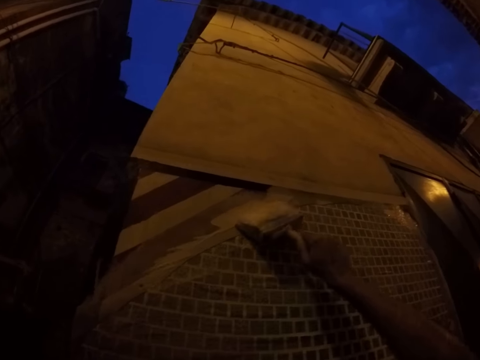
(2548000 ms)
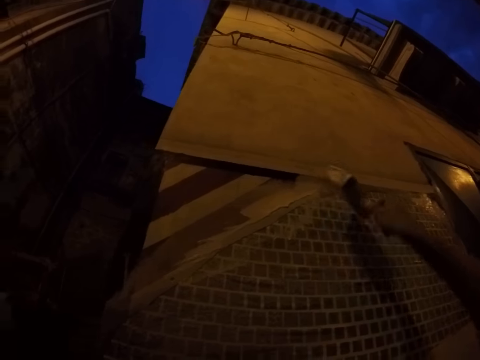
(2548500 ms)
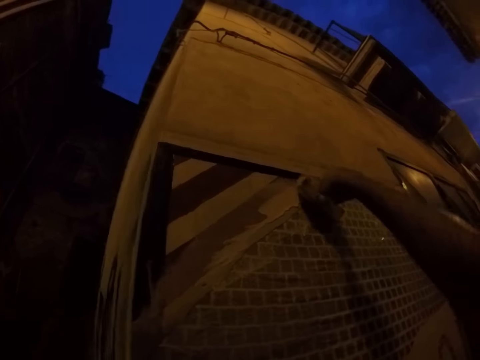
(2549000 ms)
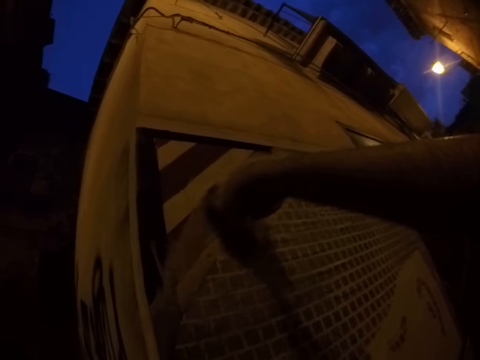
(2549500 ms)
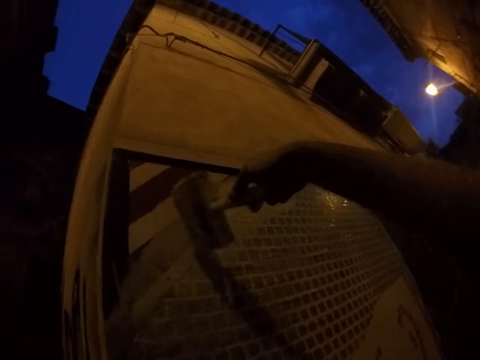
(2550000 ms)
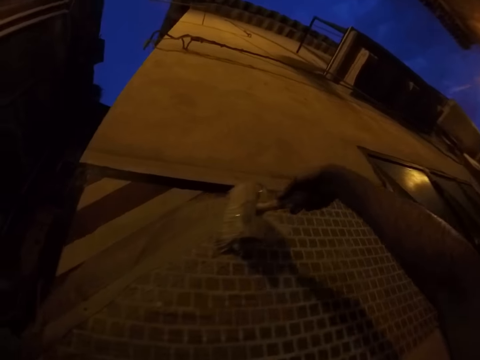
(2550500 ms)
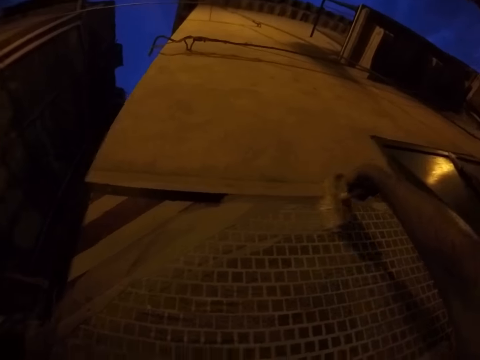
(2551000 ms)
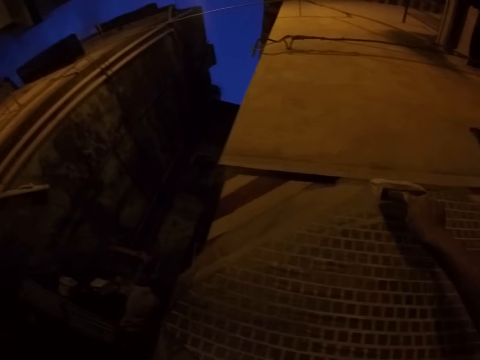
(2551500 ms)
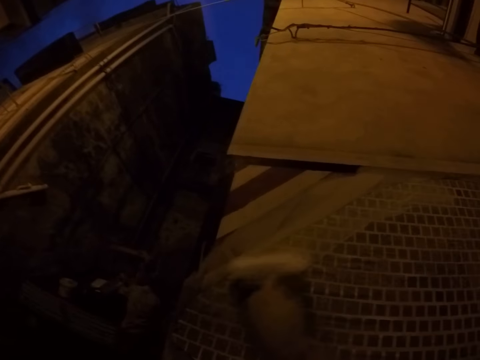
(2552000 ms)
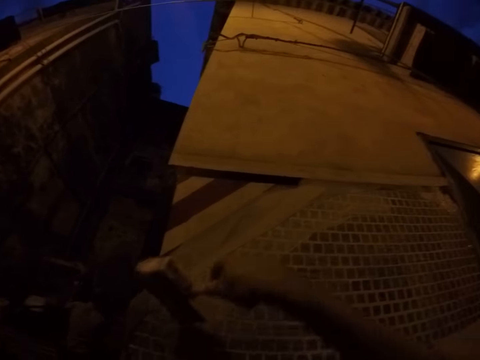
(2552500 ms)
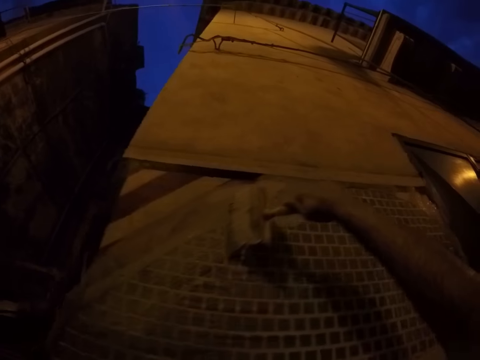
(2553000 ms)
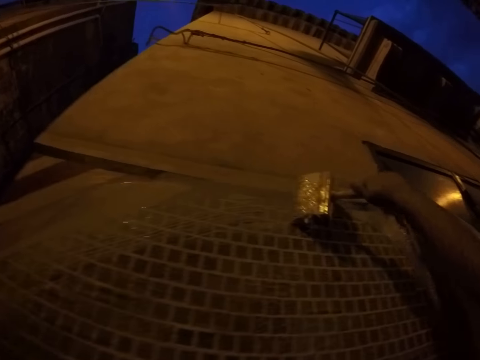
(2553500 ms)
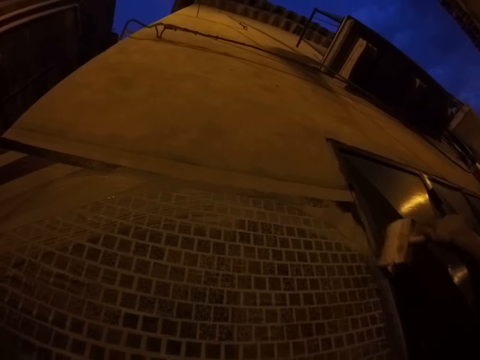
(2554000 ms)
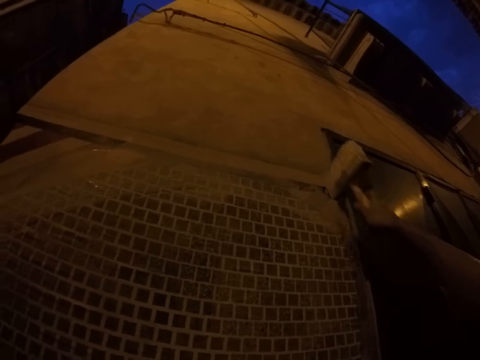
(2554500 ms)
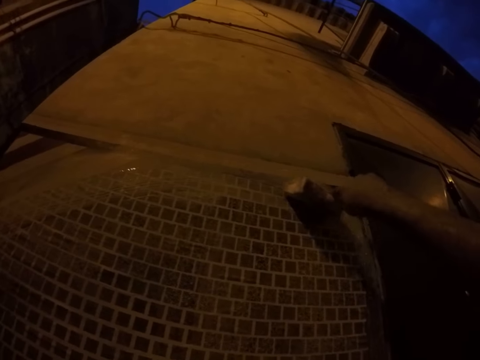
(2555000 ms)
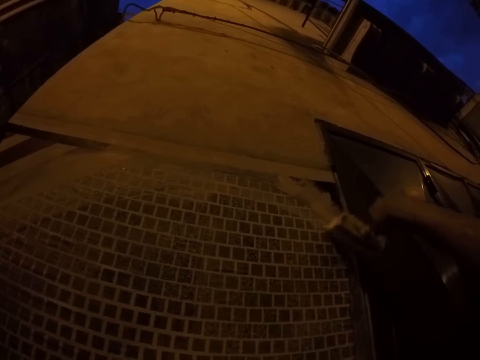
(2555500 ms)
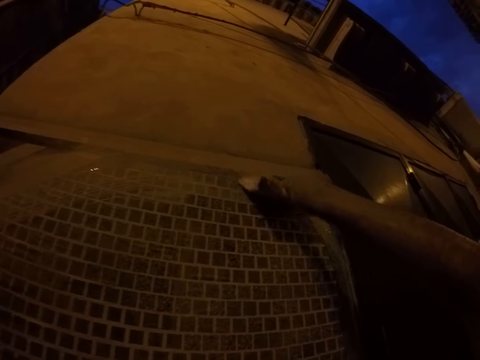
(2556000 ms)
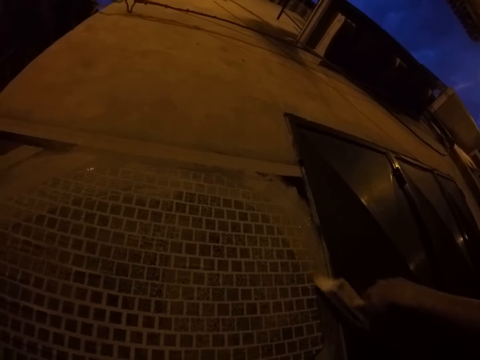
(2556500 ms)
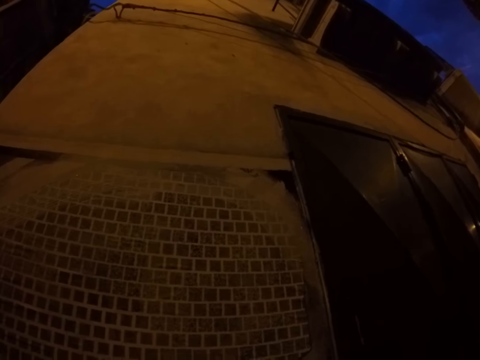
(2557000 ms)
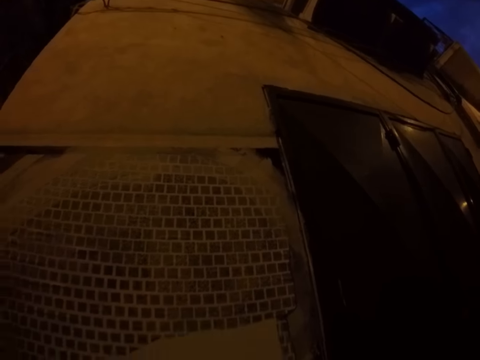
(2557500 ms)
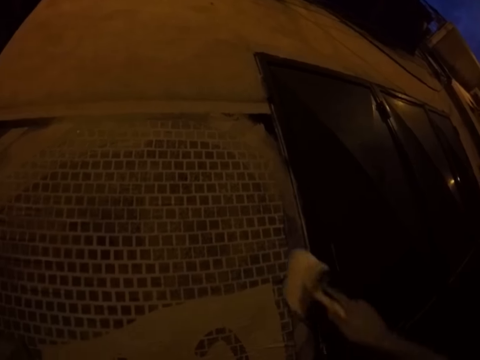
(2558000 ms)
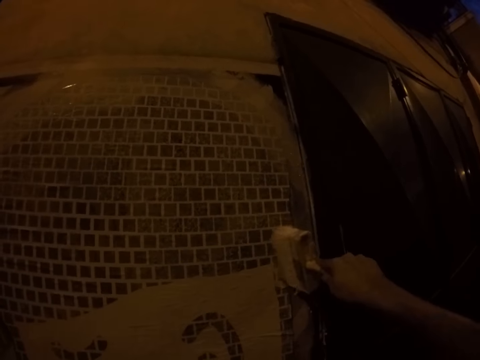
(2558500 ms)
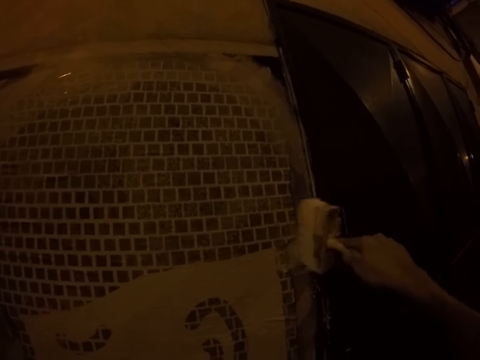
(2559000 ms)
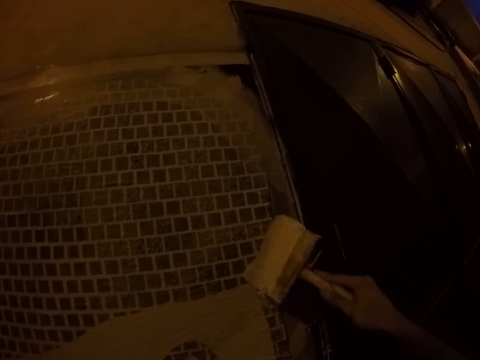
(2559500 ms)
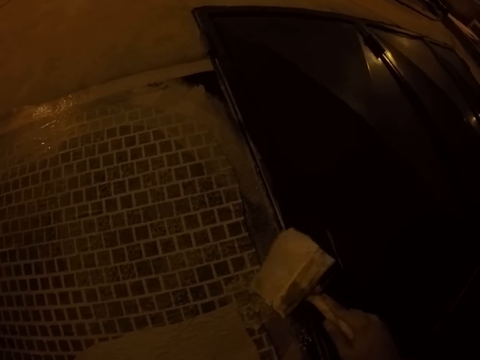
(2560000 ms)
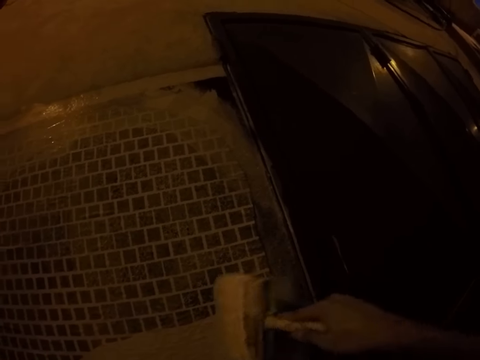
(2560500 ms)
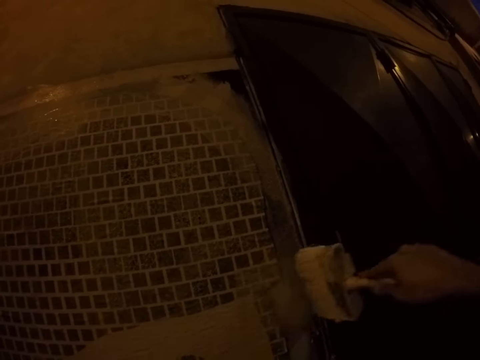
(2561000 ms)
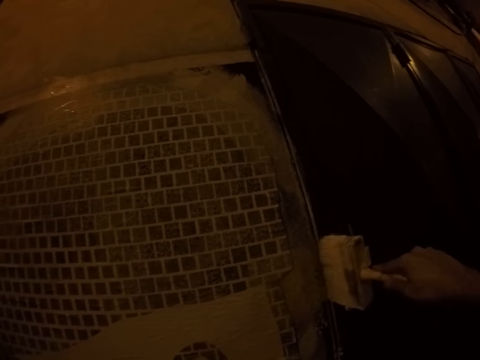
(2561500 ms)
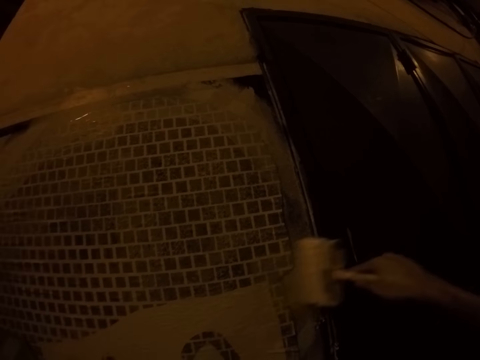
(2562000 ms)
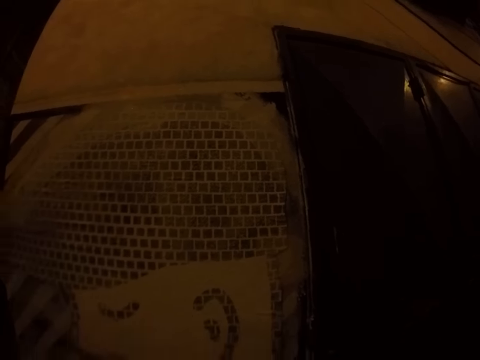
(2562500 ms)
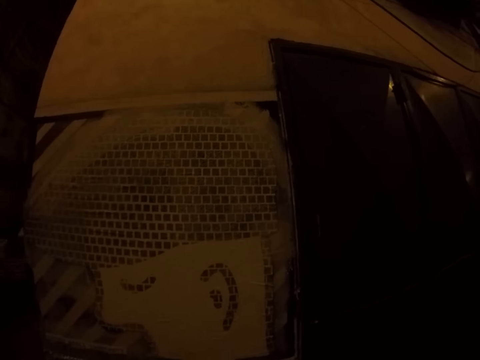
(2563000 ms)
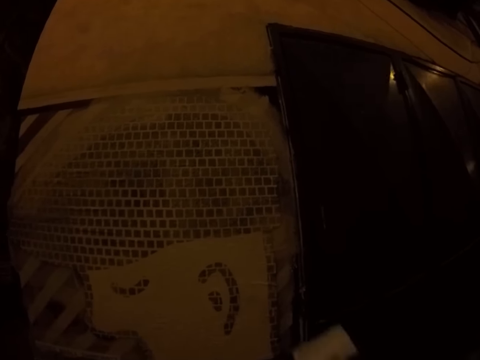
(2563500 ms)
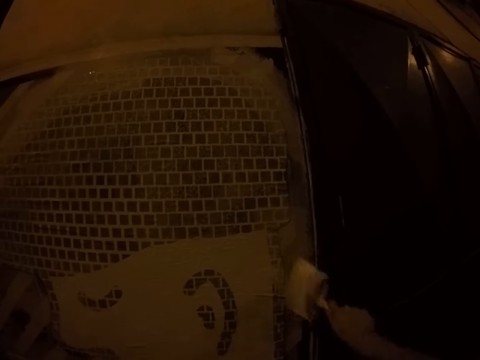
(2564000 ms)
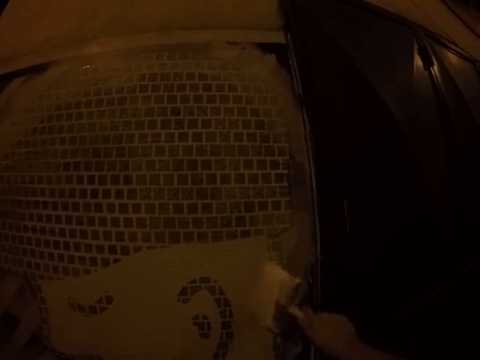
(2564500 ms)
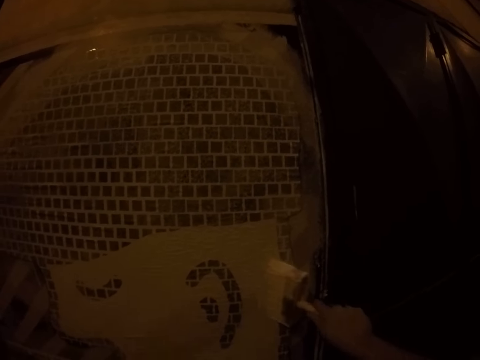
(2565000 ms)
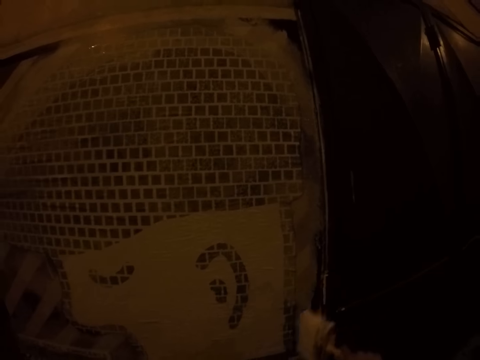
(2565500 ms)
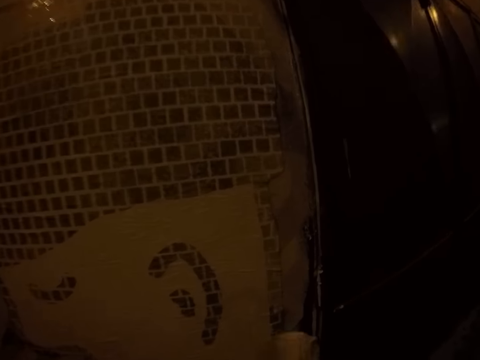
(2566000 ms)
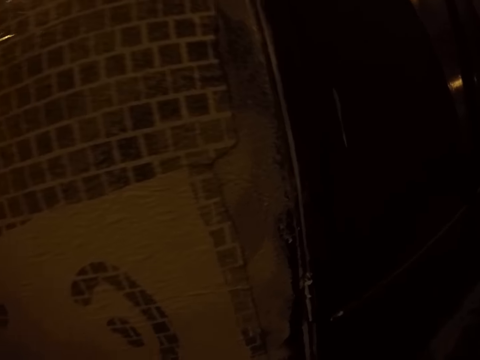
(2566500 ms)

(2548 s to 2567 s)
The camera wearer paints the drawing on the wall with the paintbrush in his right hand. He dabs the paintbrush on the drawing on the wall with his right hand. He paints the drawing on the wall with the paintbrush in his right hand. He paints the drawing on the wall again.

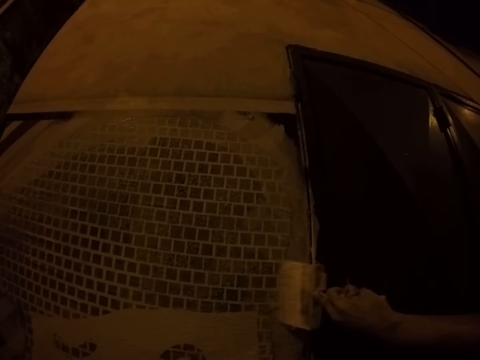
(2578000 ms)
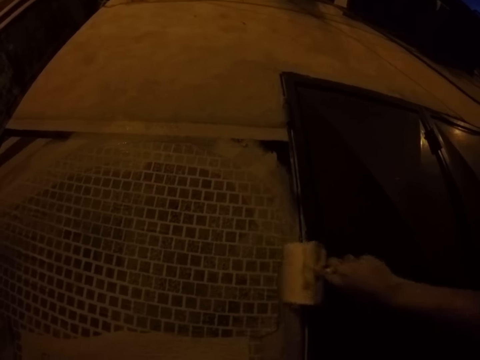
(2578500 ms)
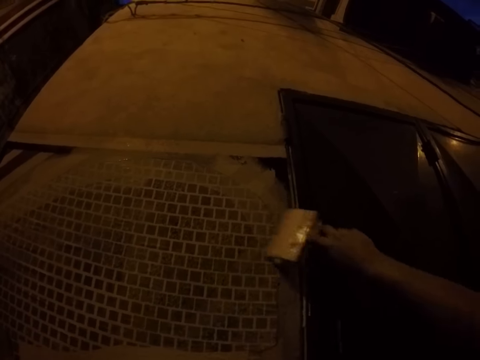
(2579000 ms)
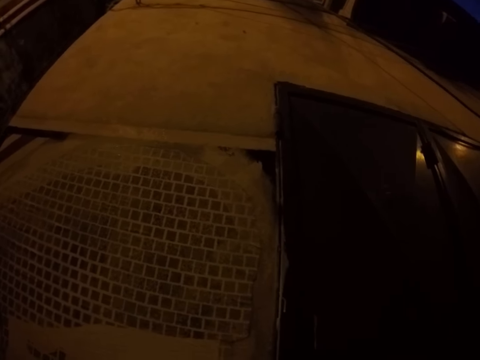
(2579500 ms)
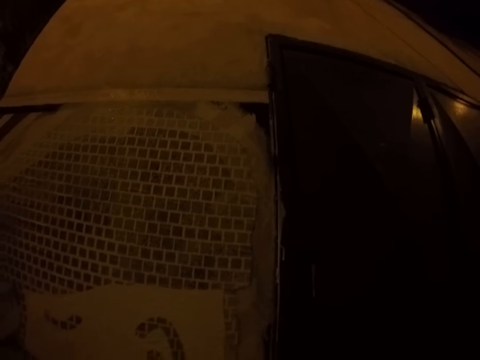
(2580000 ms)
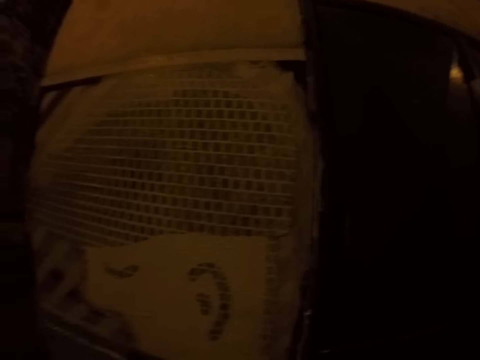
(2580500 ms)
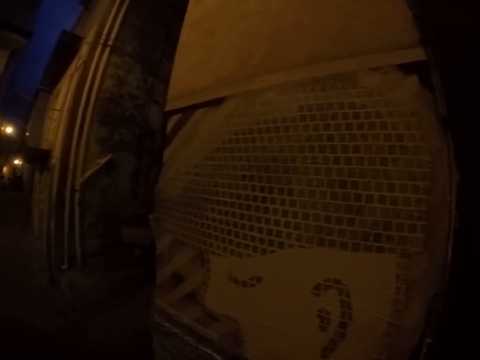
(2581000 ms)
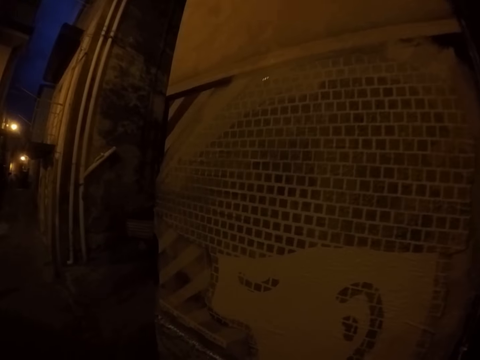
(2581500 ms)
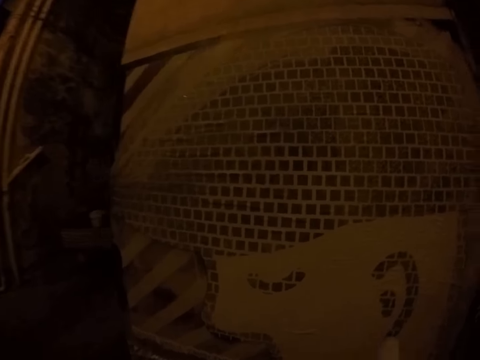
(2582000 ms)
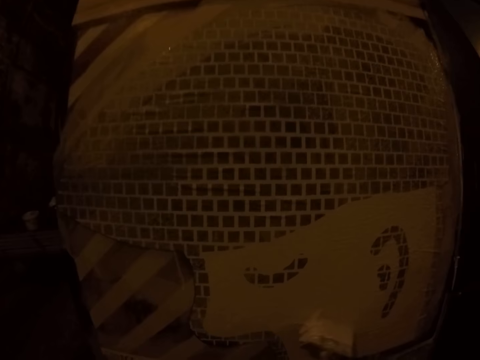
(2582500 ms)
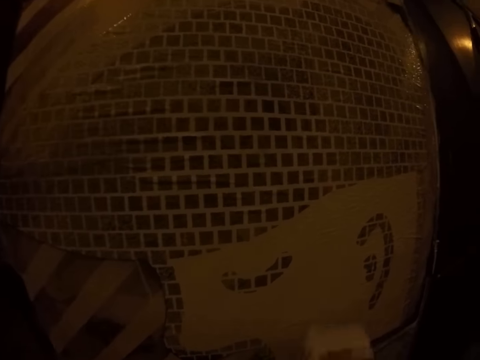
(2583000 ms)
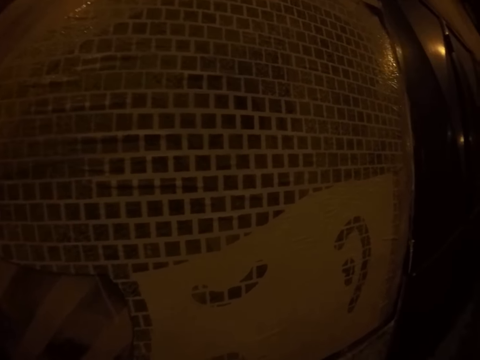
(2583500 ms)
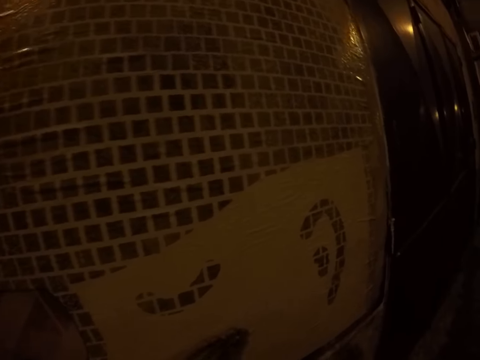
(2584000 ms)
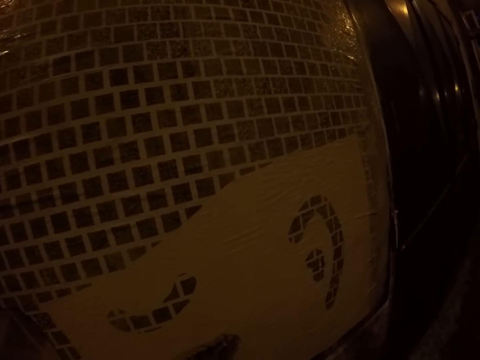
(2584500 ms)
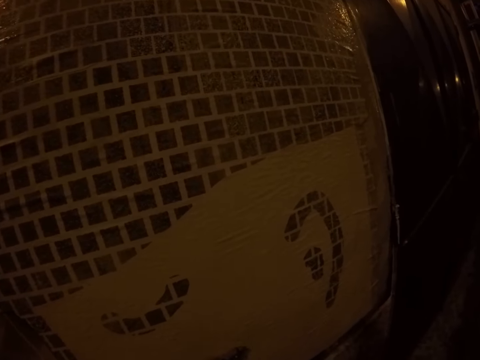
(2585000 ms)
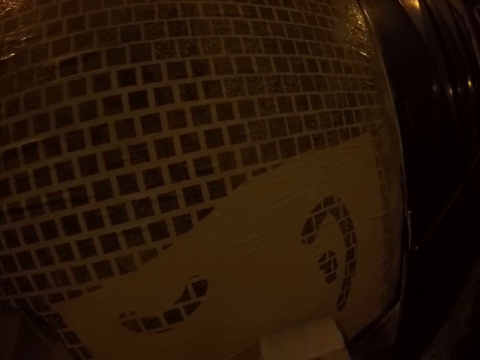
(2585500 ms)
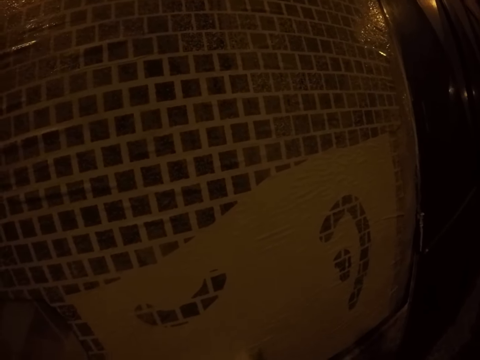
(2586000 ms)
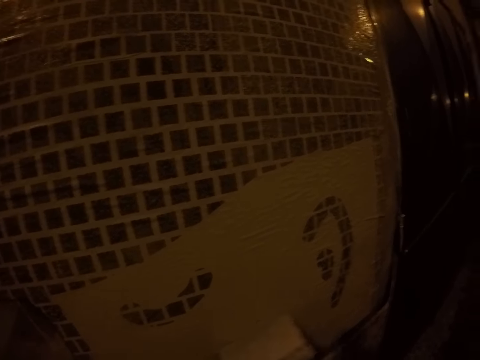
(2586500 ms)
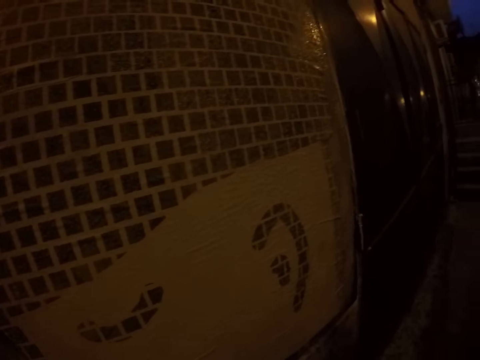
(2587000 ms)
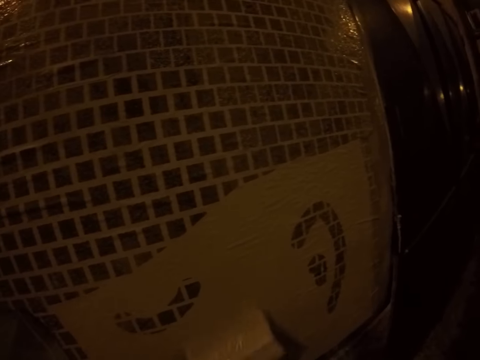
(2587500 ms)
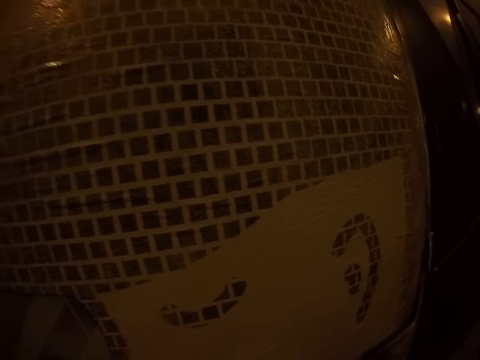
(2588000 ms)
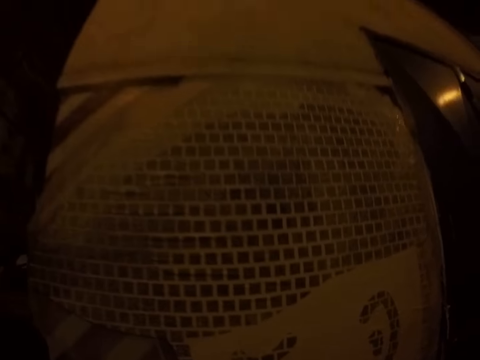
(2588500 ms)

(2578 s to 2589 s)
The camera wearer paints the drawing on the wall with the paintbrush in his right hand. He wipes the drawing on the wall with his left hand. He paints the drawing on the wall with the paintbrush in his right hand.
